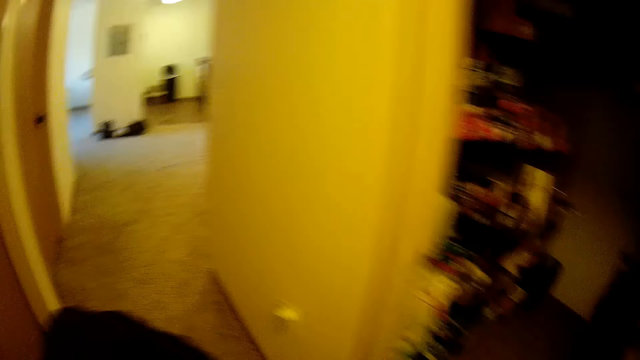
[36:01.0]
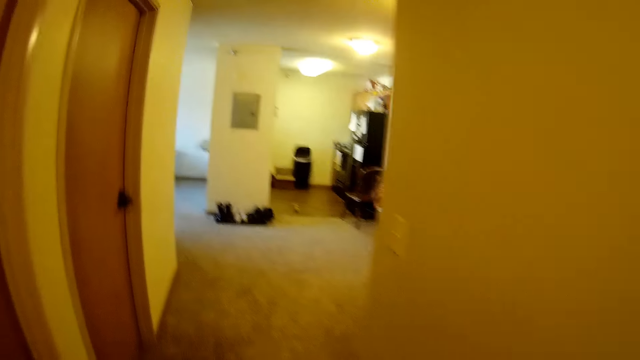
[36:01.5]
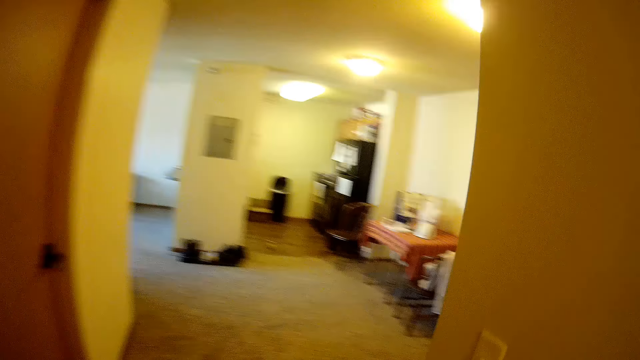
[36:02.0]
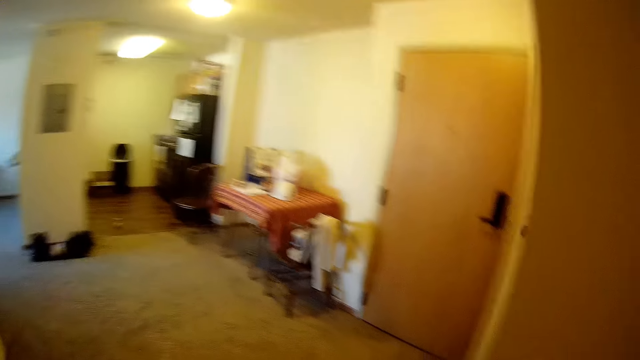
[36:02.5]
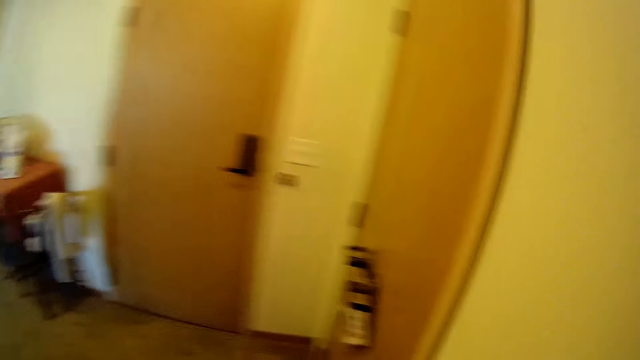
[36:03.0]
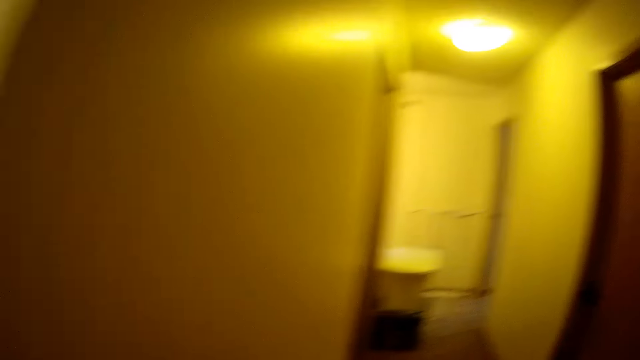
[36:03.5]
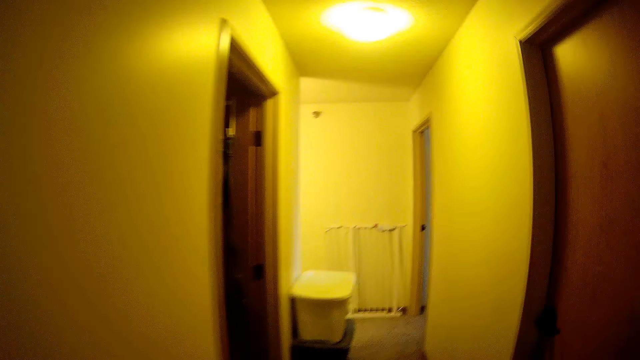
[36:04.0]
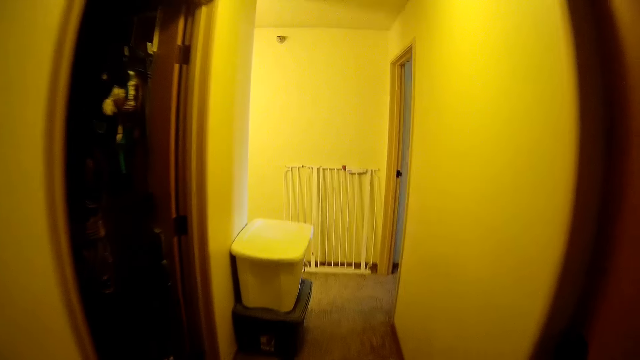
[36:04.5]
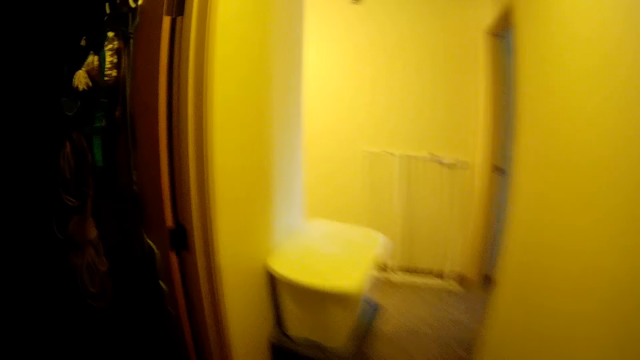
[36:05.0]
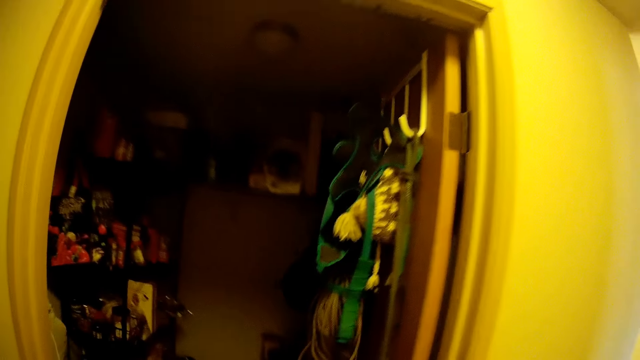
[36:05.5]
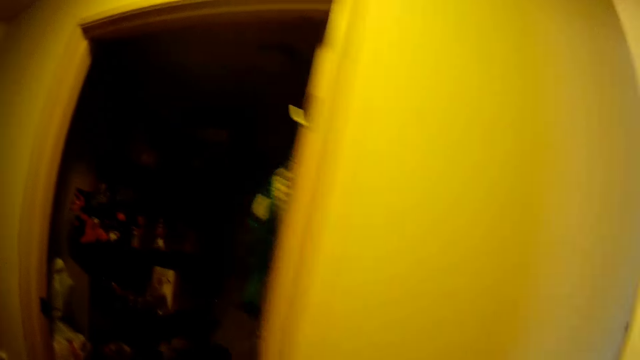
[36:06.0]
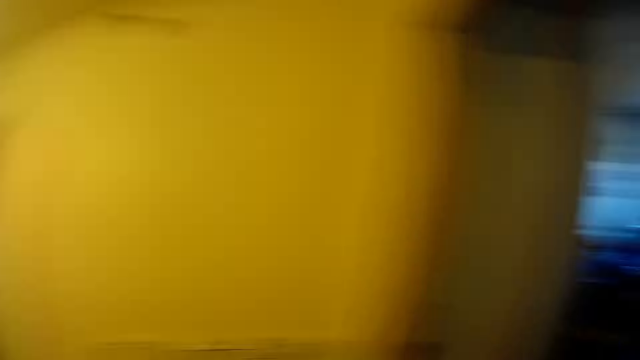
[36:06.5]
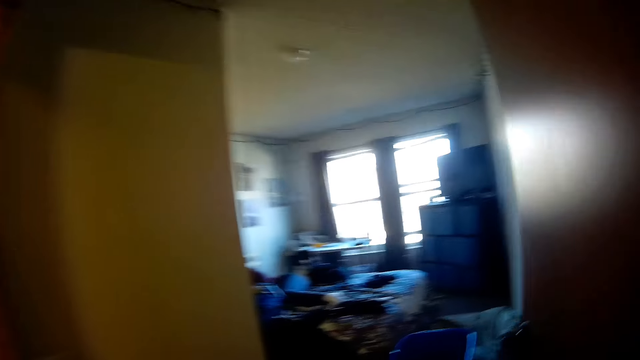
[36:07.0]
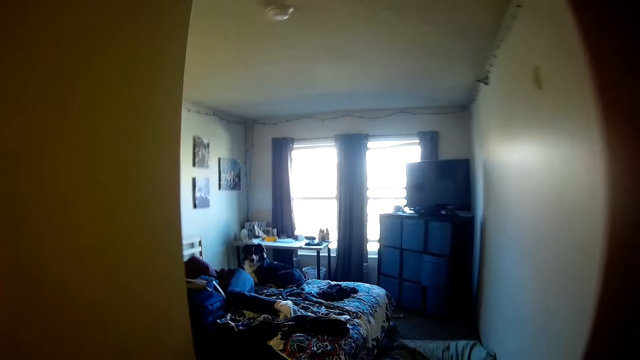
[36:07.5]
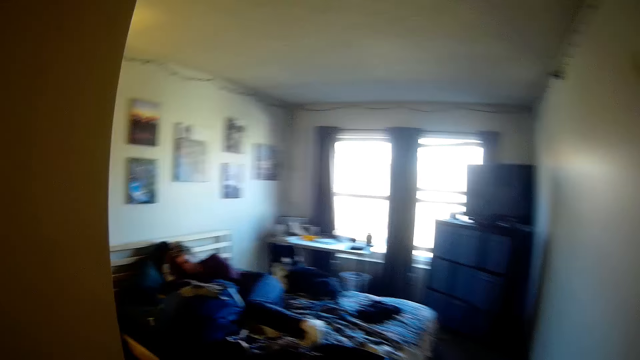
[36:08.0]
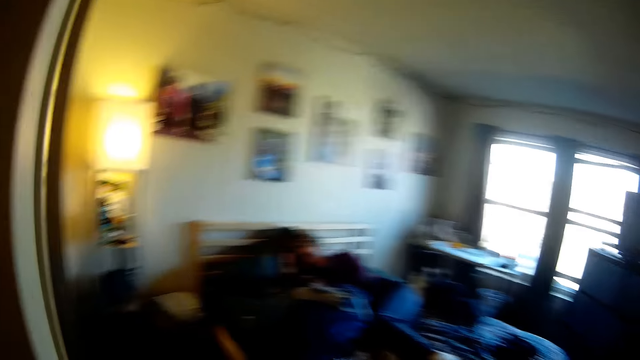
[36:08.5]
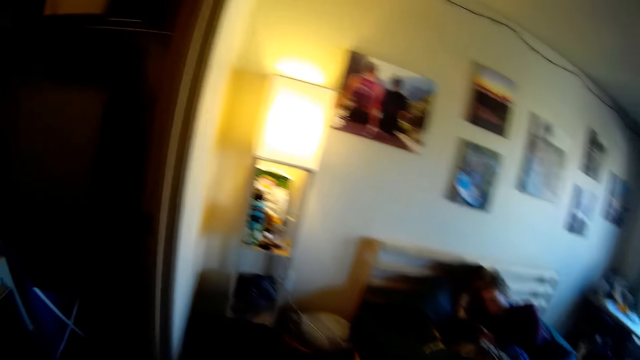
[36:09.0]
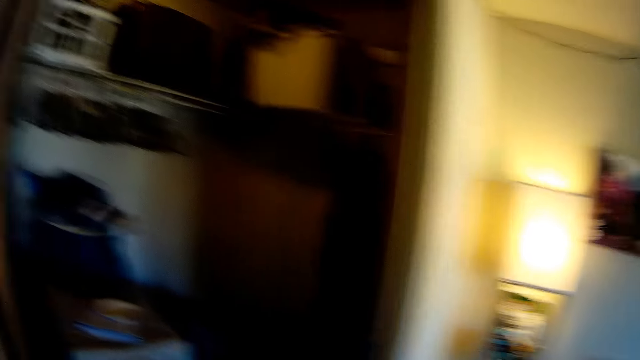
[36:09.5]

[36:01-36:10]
The camera wearer walks around in the house.

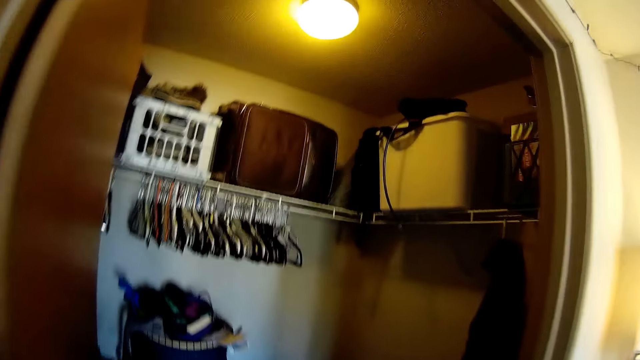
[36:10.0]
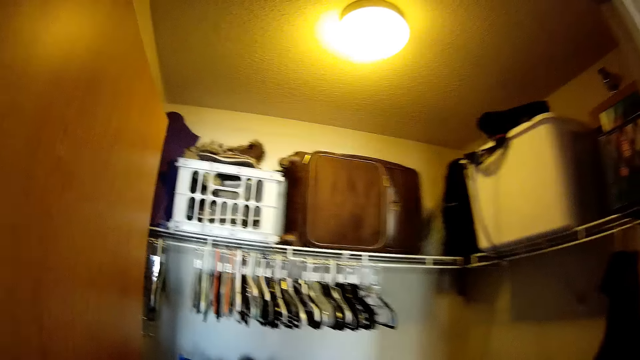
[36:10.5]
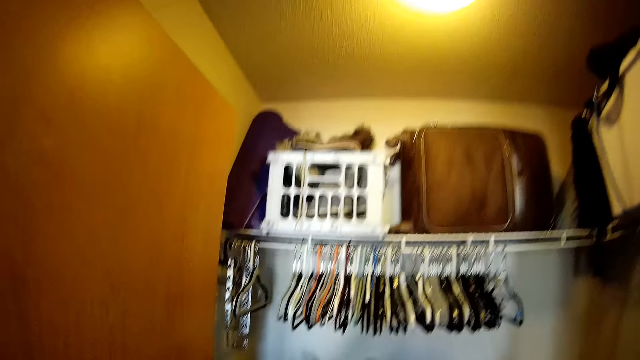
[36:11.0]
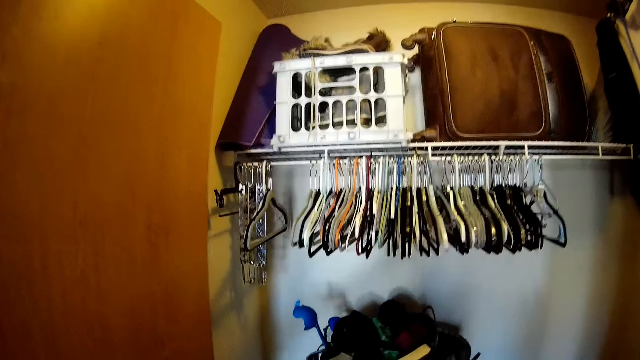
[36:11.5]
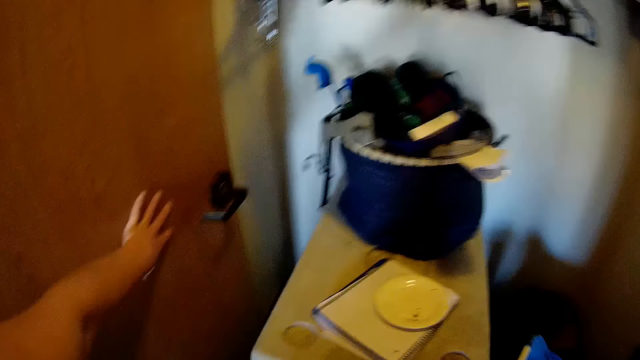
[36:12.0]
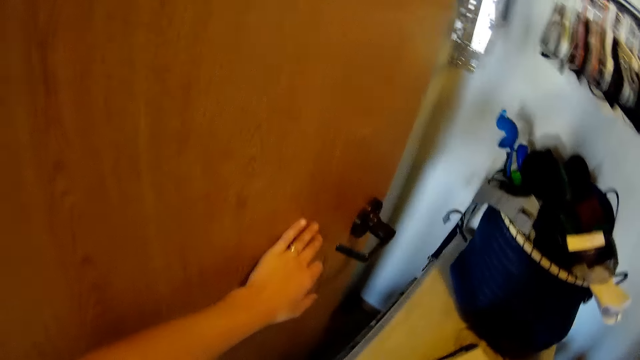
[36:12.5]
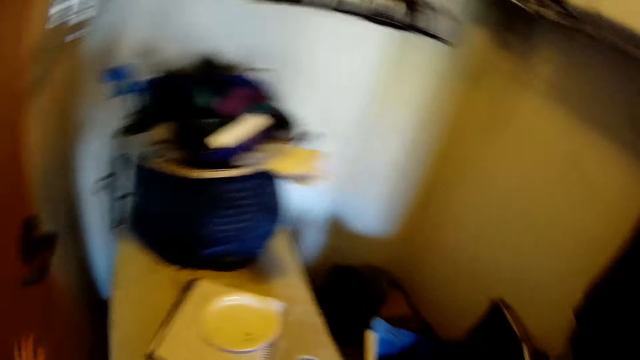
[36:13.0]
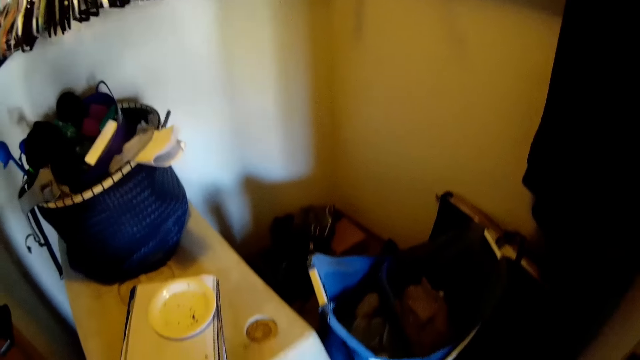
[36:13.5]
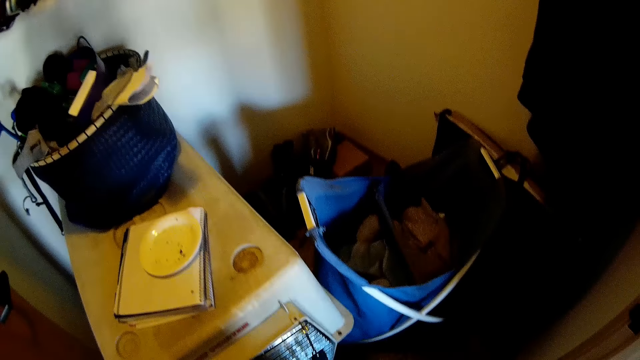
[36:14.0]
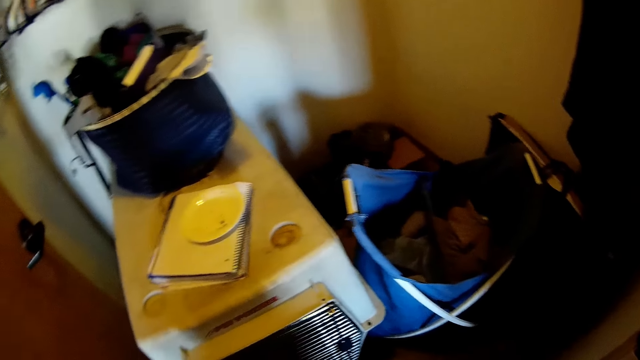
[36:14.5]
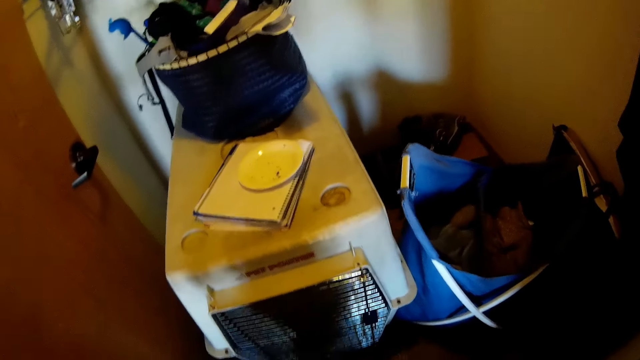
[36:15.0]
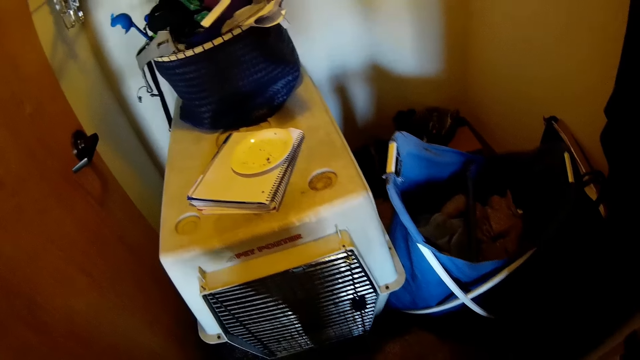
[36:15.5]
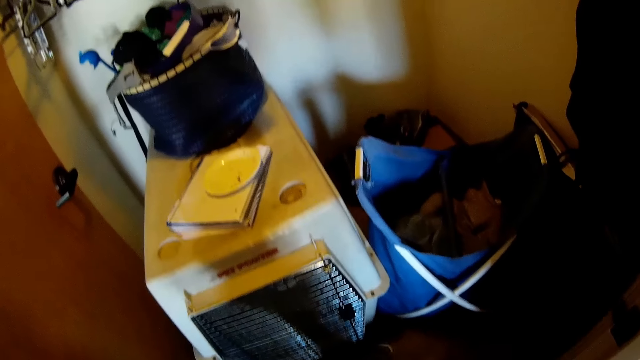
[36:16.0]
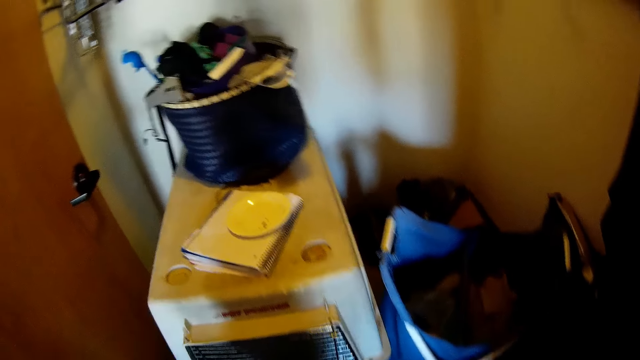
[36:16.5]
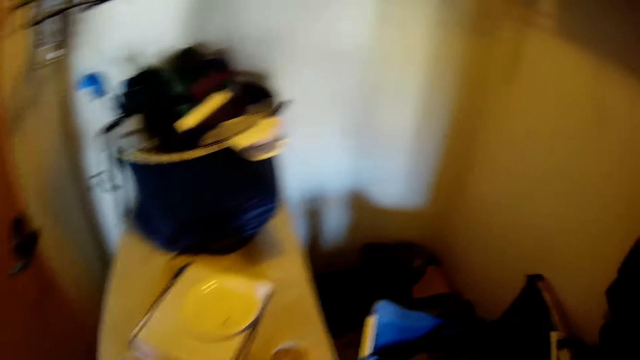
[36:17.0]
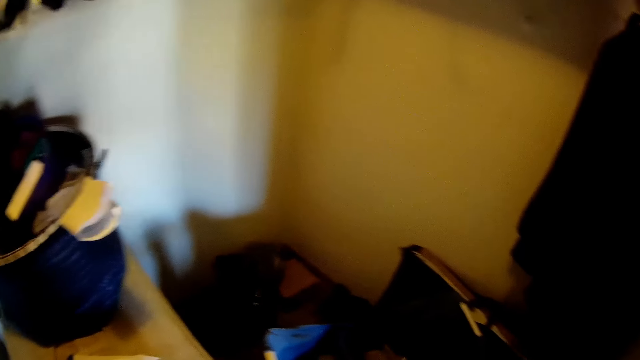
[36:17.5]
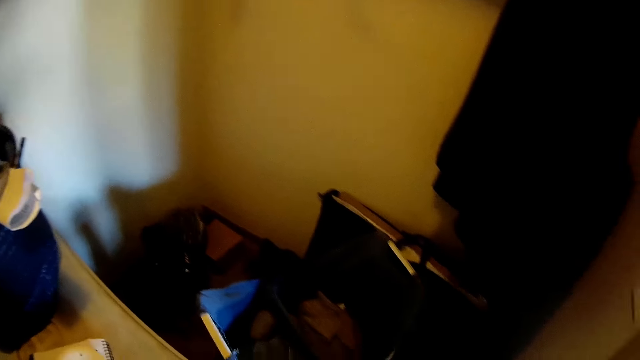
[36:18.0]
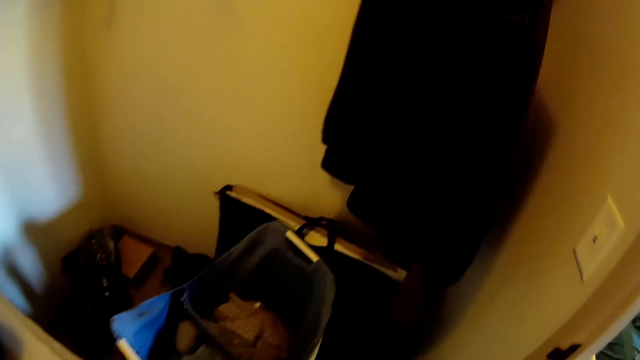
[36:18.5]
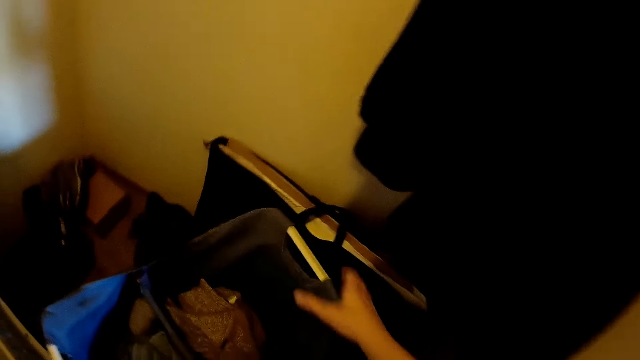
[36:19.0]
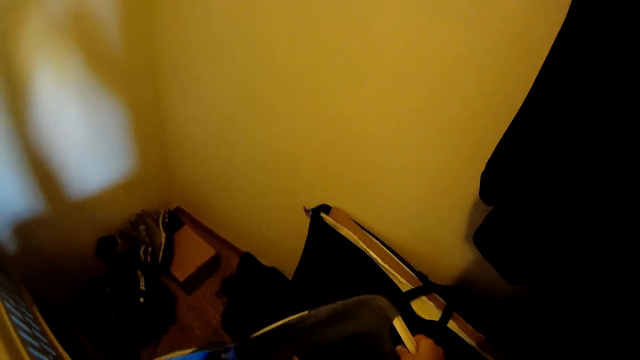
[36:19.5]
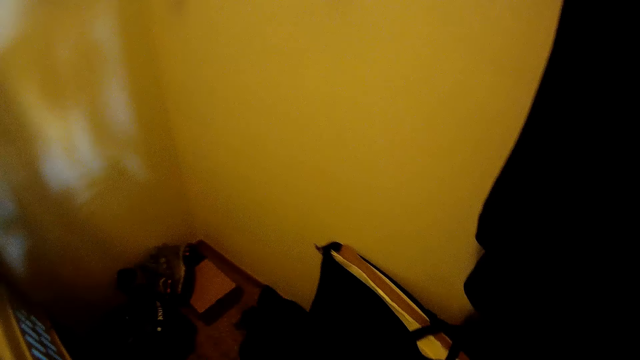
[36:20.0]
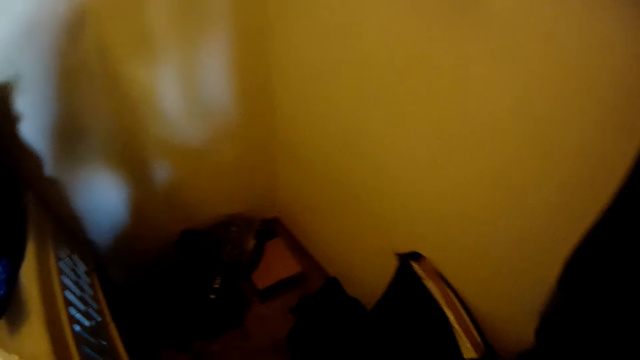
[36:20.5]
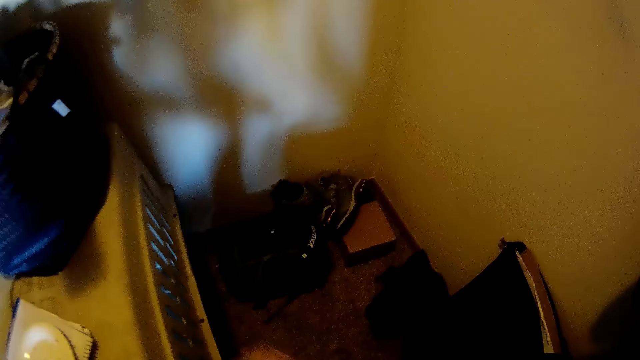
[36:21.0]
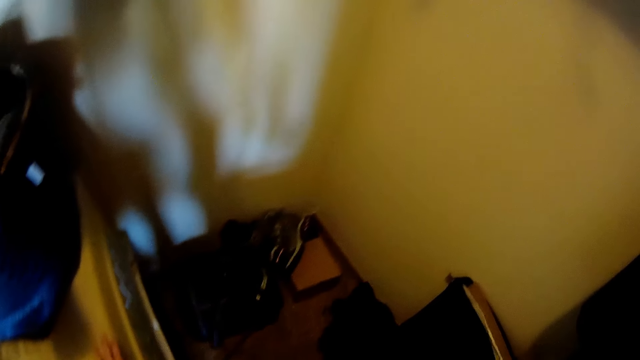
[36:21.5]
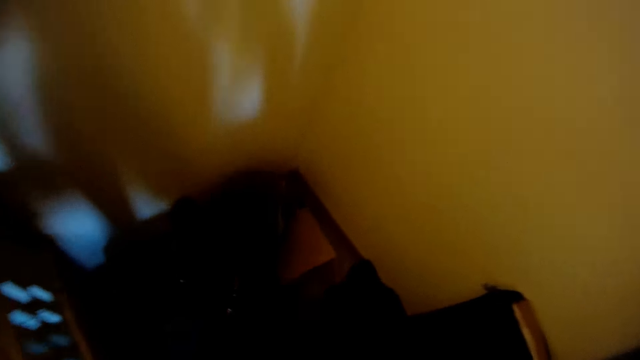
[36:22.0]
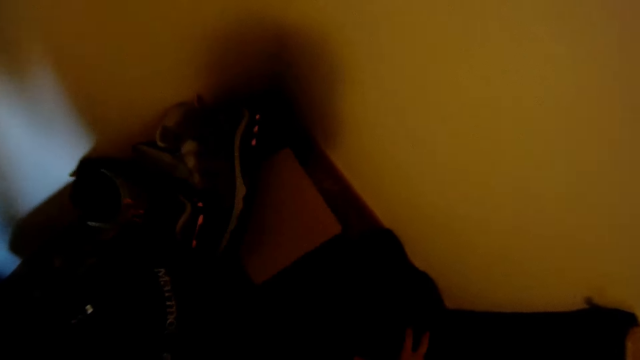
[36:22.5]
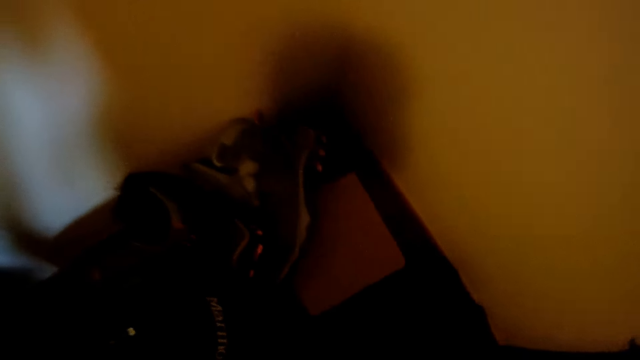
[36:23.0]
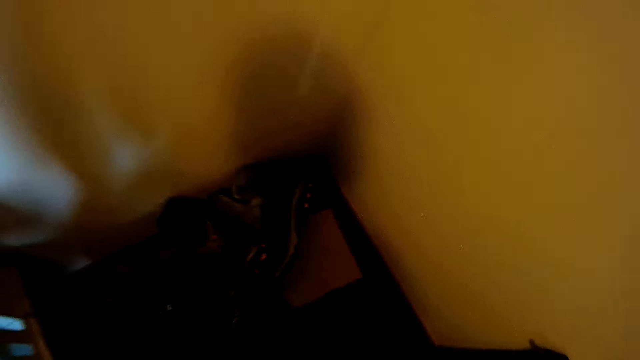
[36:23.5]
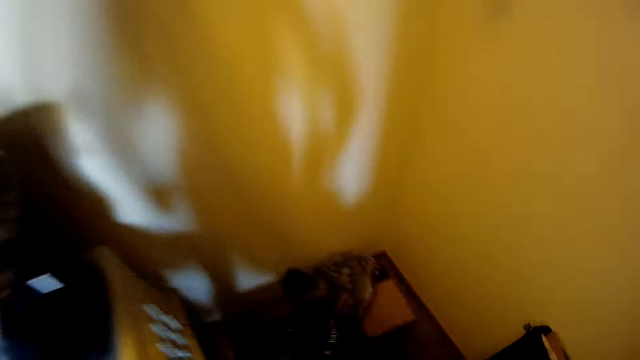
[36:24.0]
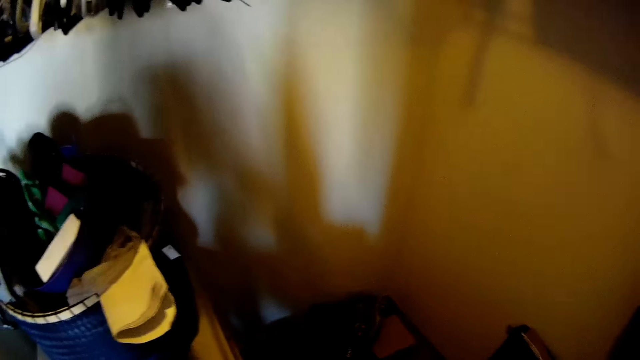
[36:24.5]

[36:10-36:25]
The camera wearer holds the wardrobe door. They touch the door. They stare around the wardrobe. They pick a basket and move the basket around. They pick up clothes.
